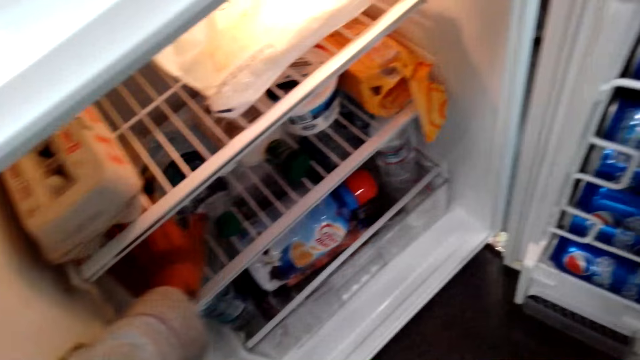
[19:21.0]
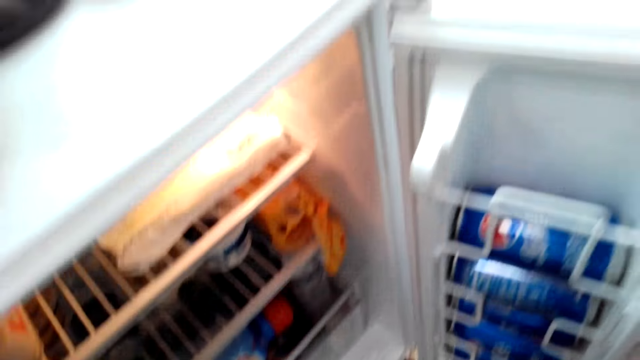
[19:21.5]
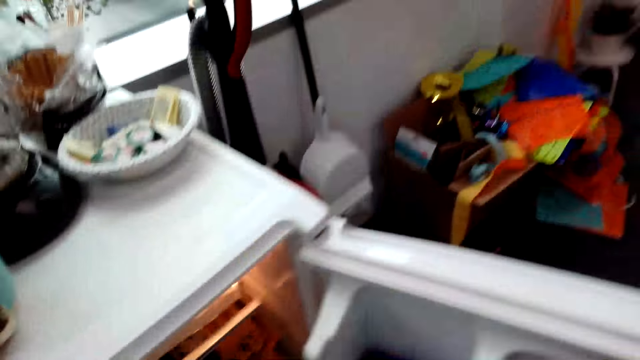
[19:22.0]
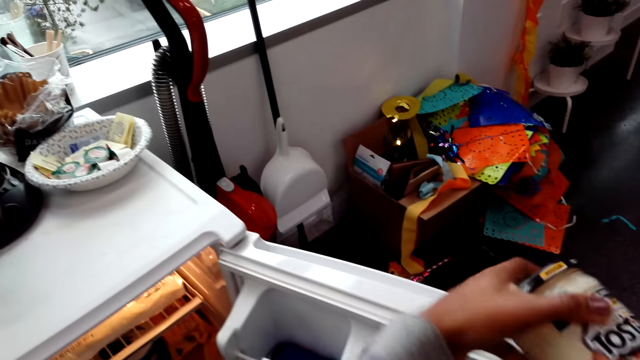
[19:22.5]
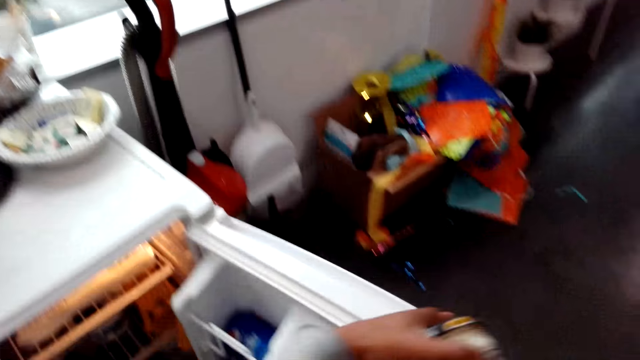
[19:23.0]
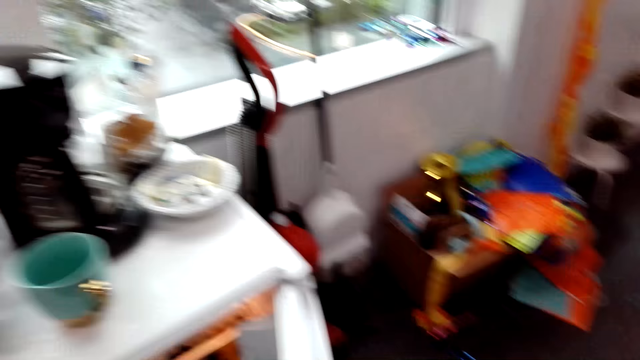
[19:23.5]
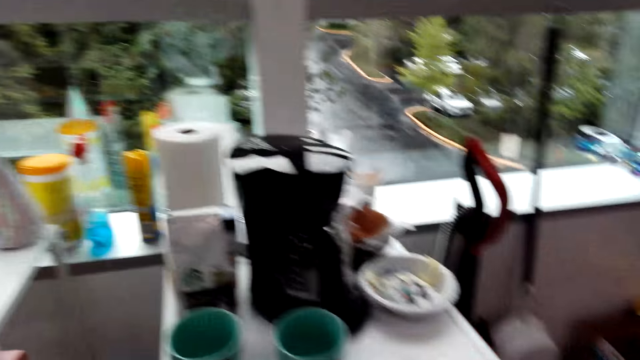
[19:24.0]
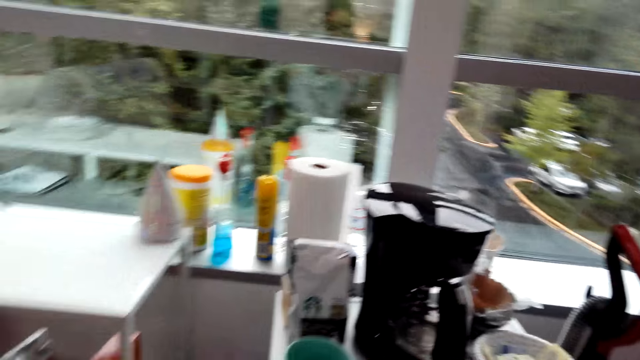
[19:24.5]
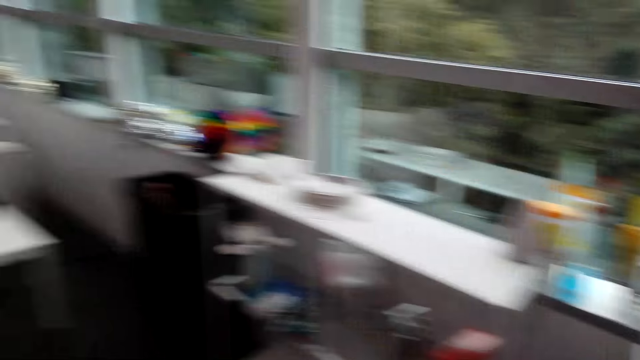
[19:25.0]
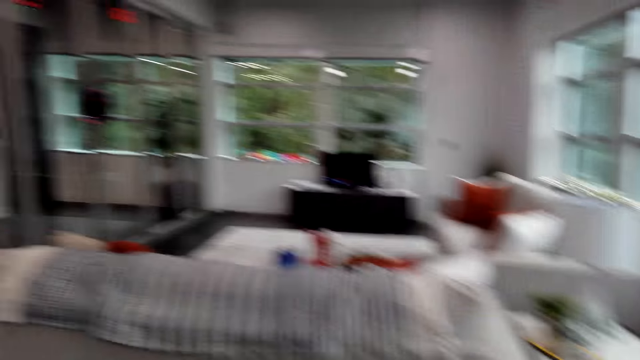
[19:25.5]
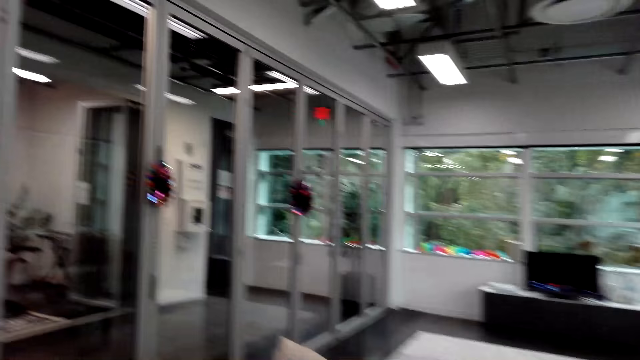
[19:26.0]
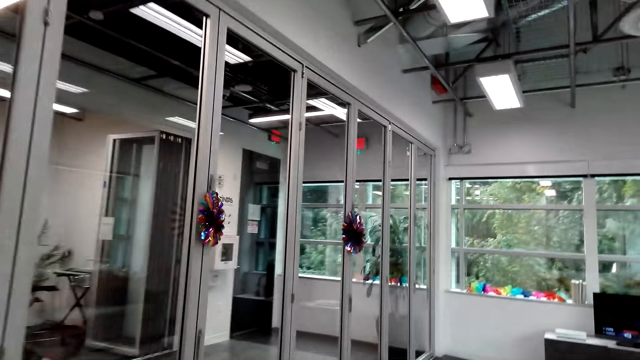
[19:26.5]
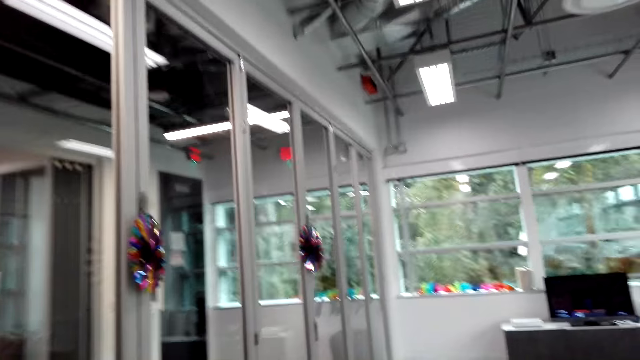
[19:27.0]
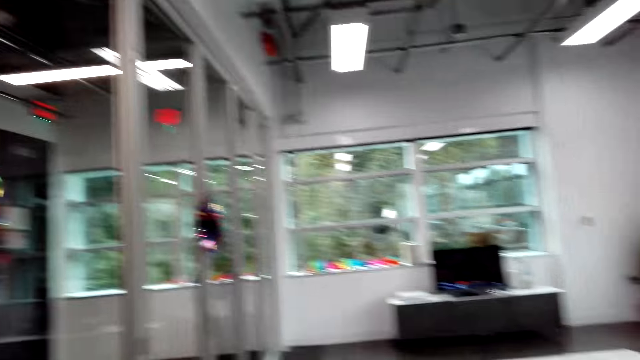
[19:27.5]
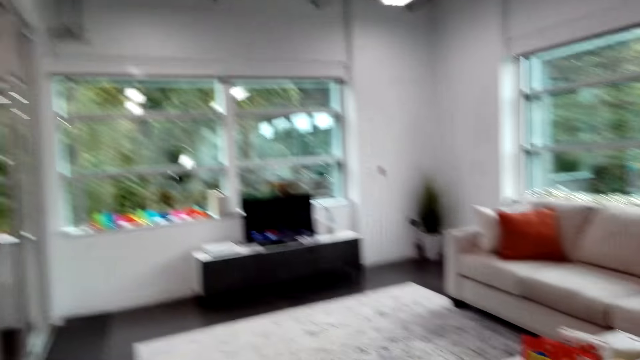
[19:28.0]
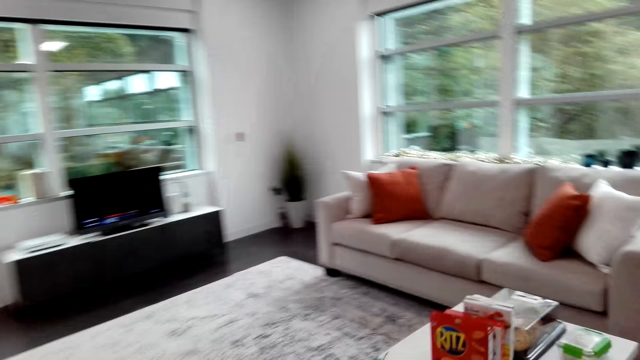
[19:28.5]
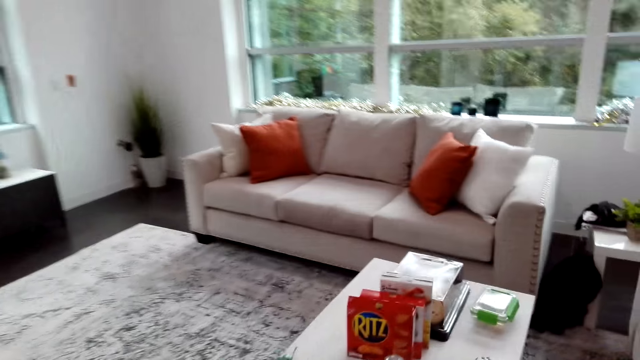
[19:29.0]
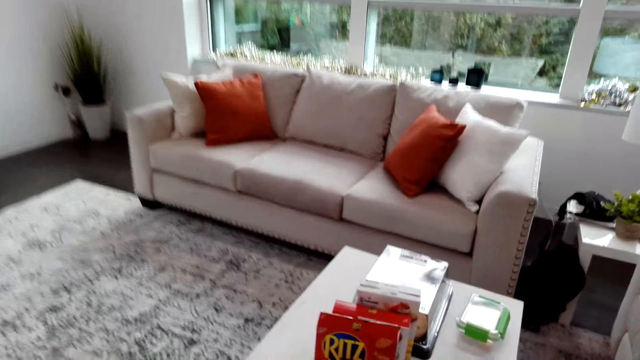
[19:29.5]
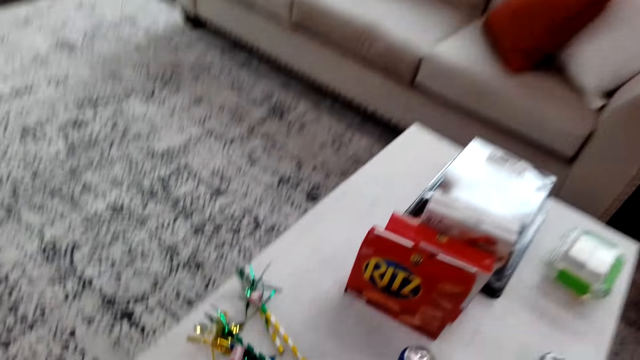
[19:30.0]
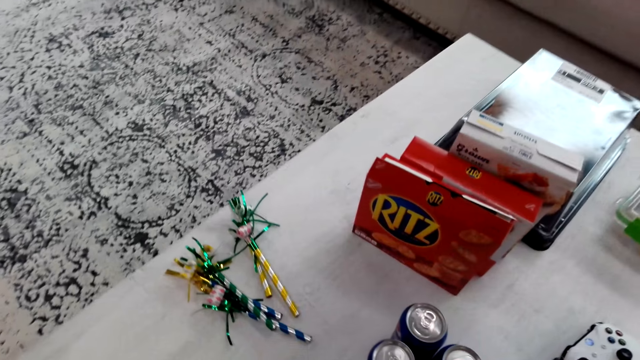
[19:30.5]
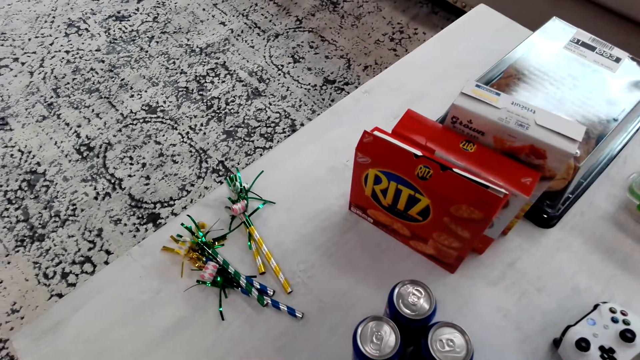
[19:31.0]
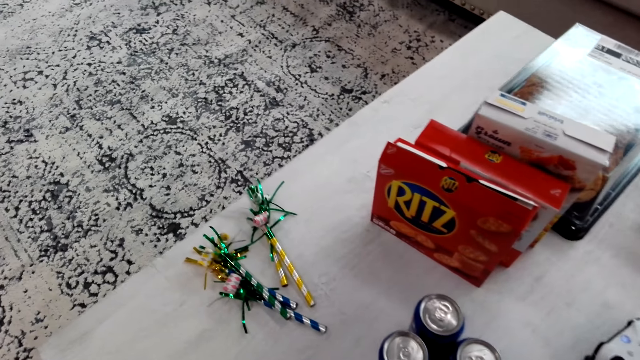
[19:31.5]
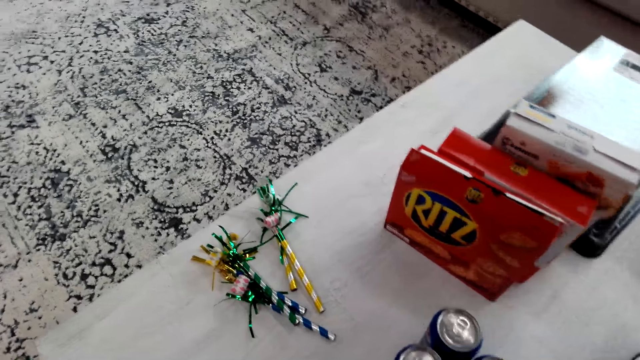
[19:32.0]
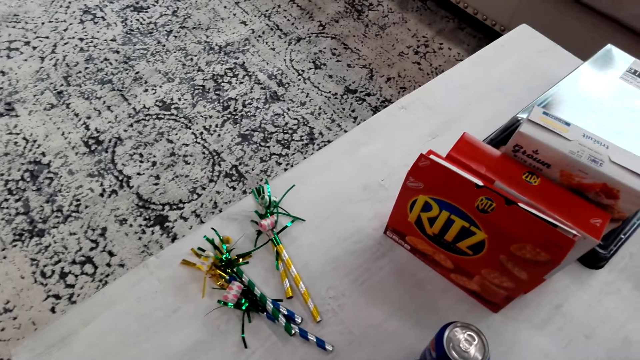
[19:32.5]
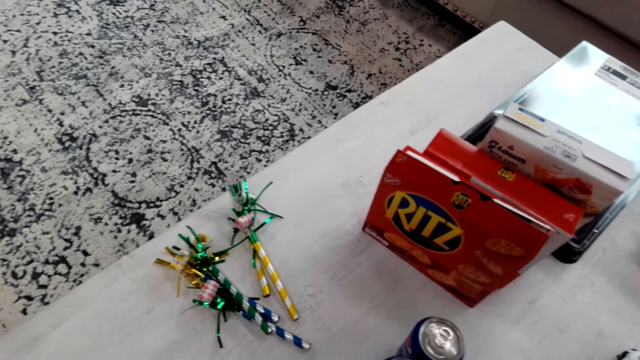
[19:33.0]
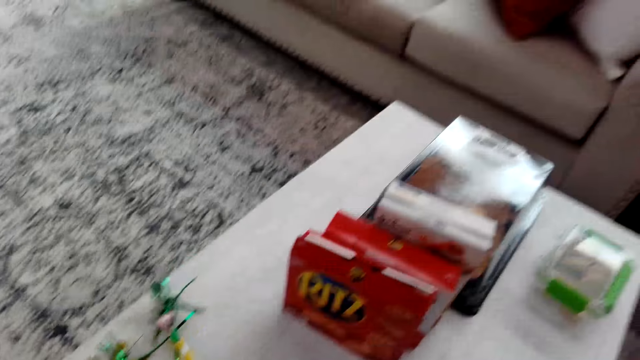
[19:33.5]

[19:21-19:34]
The camera wearer picks up a jar. They close the fridge. They walk around the house. They stop.

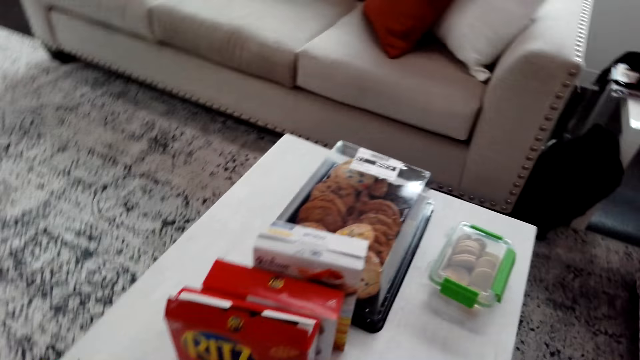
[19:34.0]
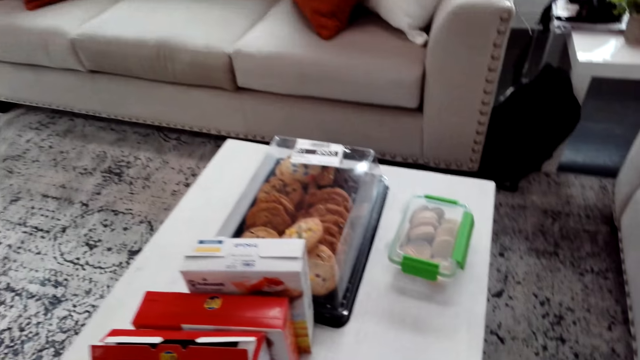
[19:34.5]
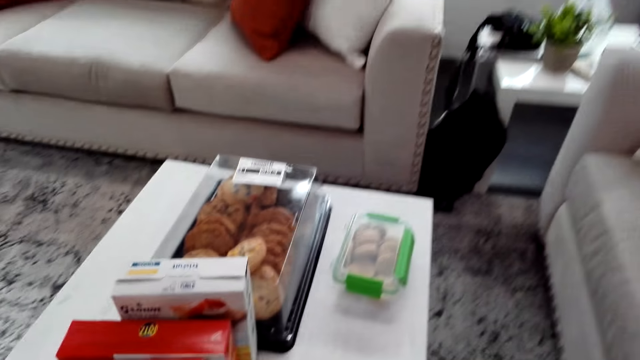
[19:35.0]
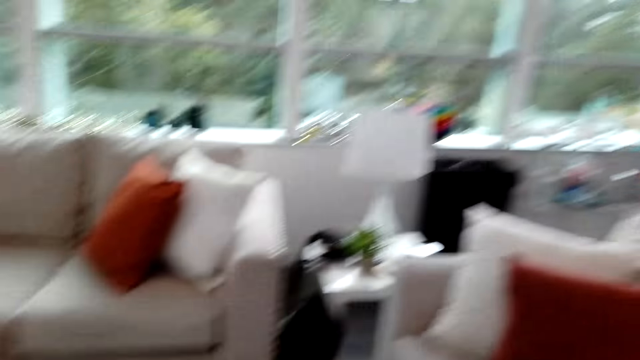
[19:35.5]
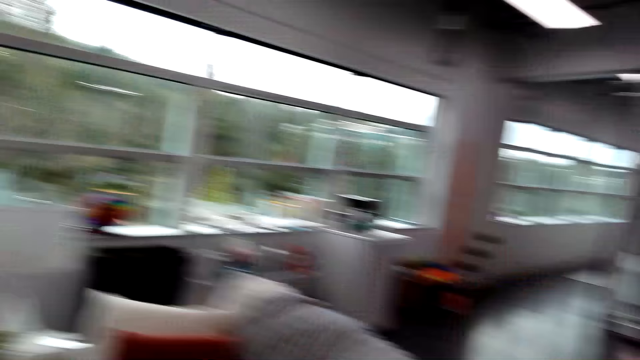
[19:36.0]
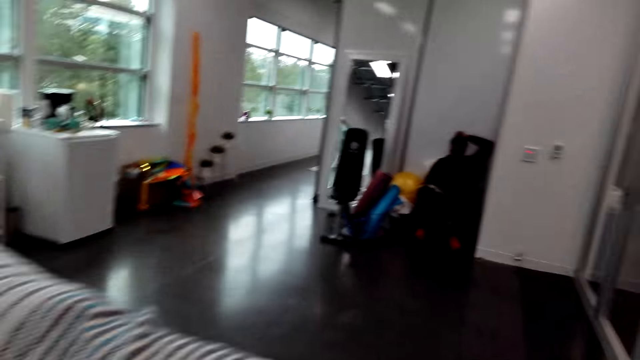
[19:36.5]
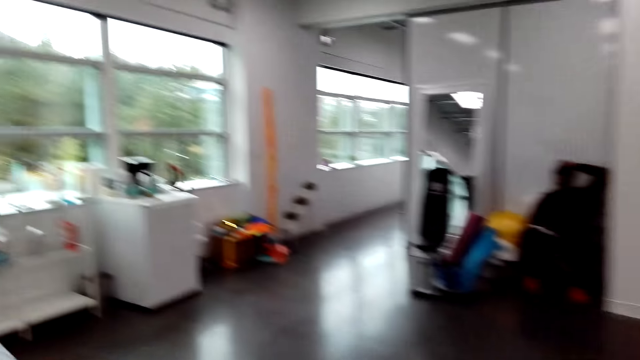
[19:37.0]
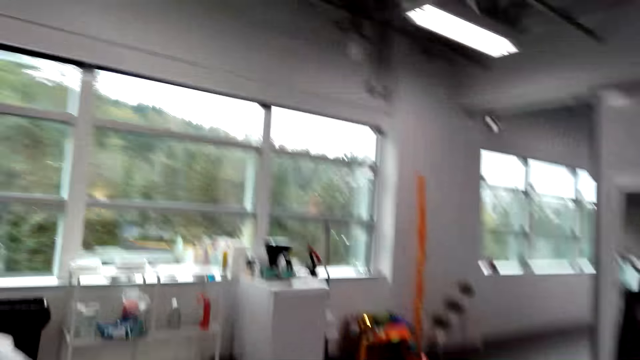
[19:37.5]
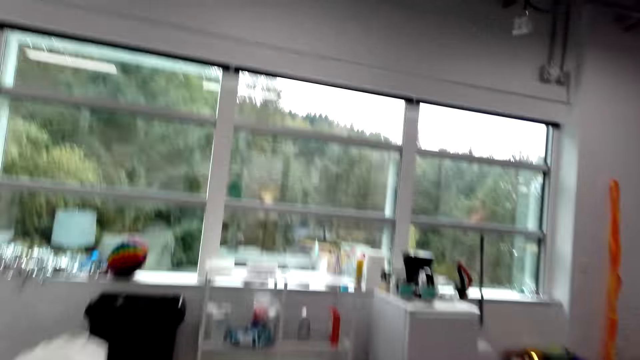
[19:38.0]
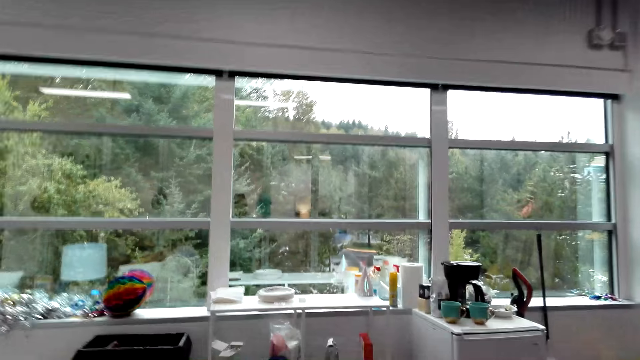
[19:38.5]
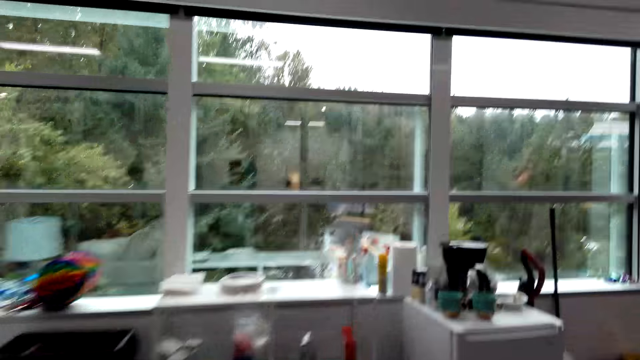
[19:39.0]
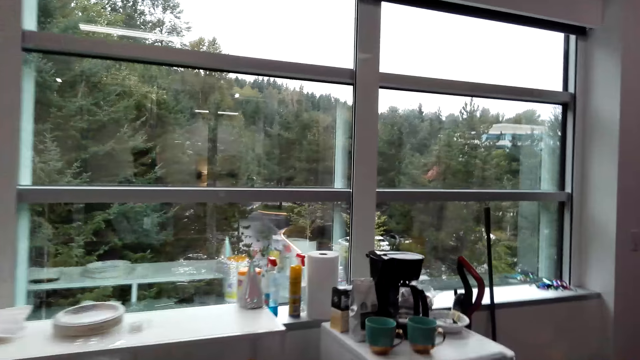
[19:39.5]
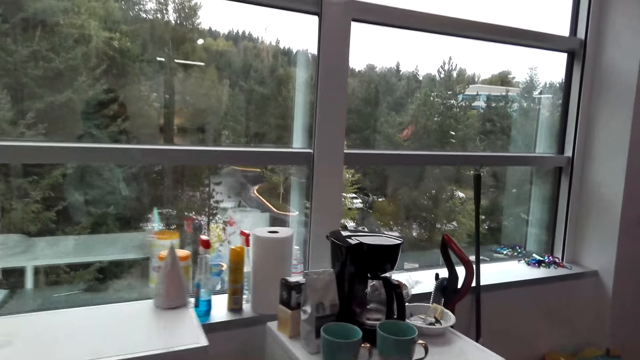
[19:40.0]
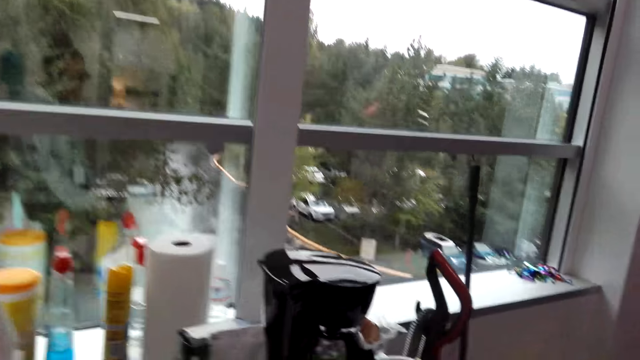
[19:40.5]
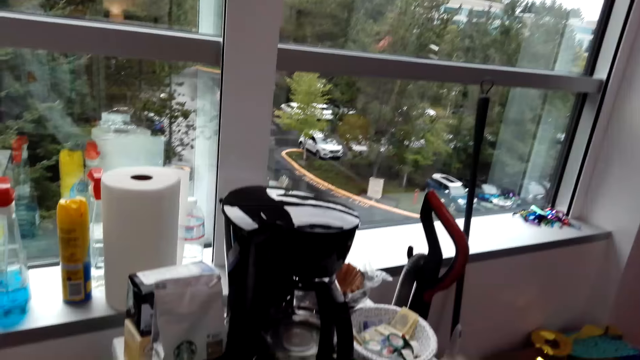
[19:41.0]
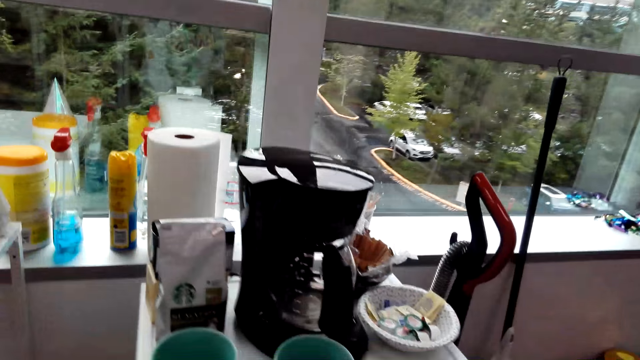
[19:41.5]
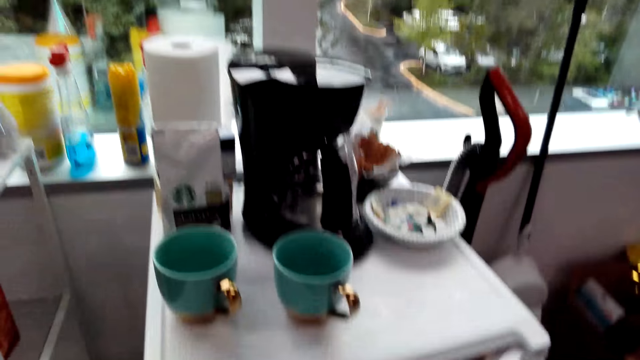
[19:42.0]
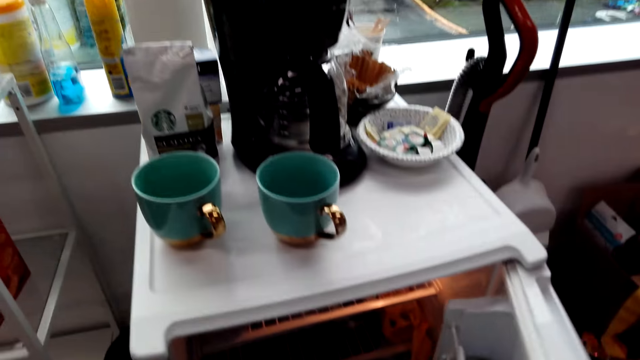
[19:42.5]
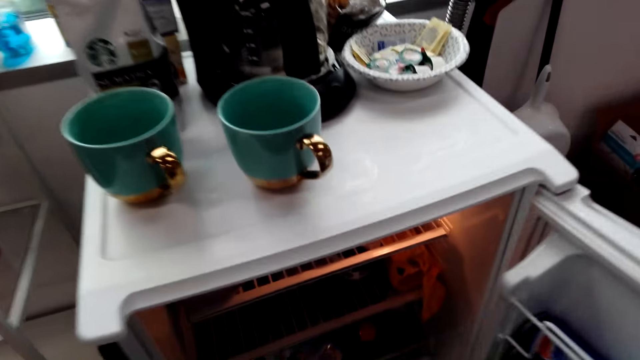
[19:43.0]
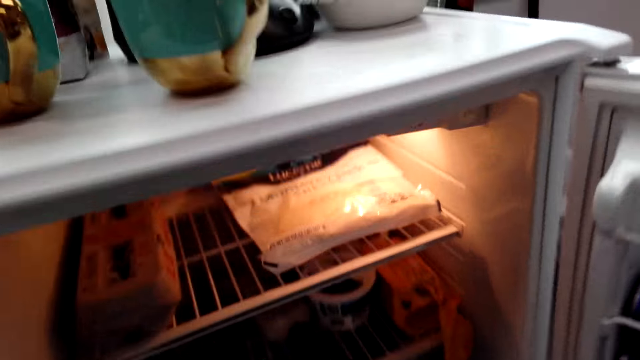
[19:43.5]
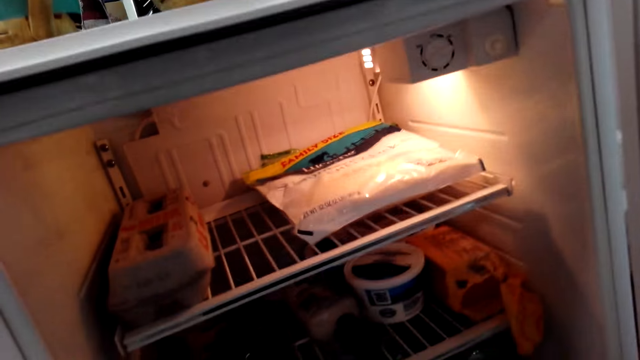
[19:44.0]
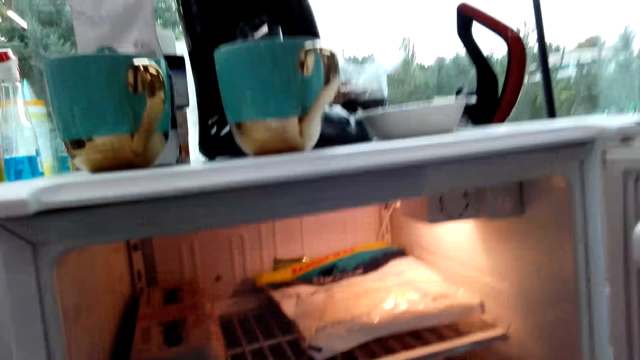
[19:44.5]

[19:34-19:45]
The camera wearer walks. They open the fridge.
